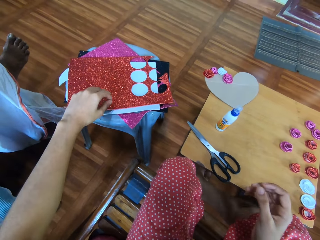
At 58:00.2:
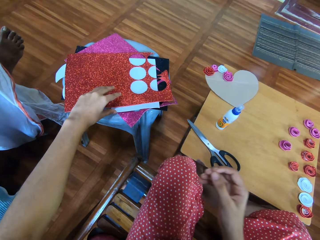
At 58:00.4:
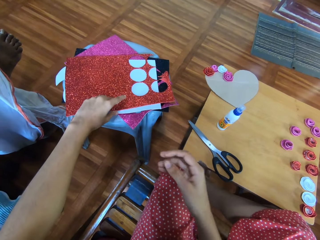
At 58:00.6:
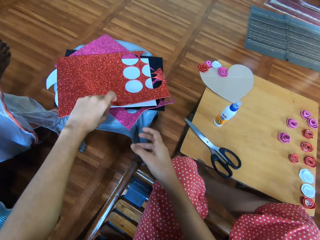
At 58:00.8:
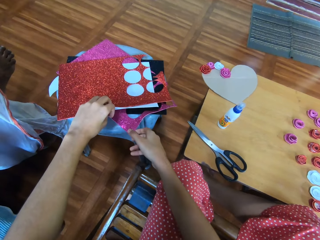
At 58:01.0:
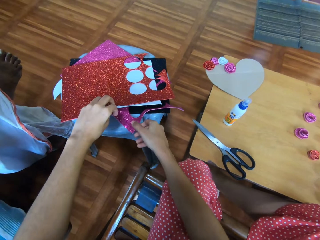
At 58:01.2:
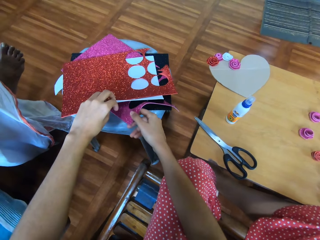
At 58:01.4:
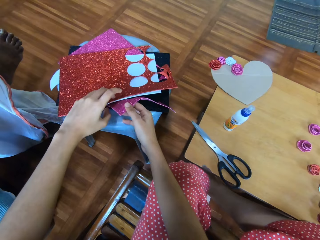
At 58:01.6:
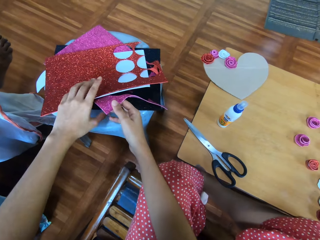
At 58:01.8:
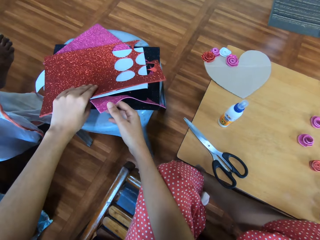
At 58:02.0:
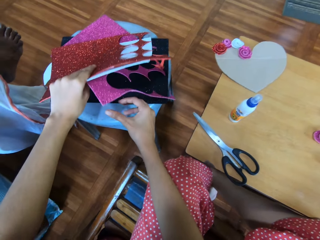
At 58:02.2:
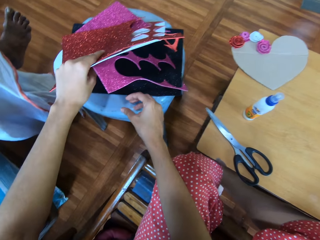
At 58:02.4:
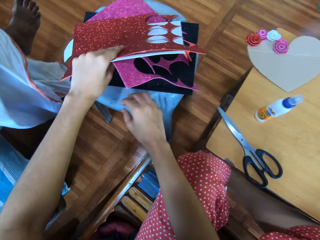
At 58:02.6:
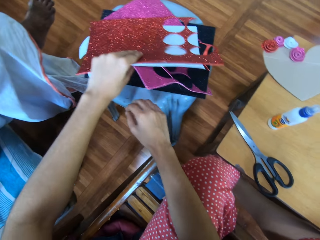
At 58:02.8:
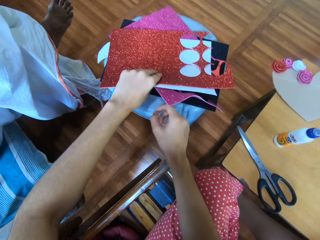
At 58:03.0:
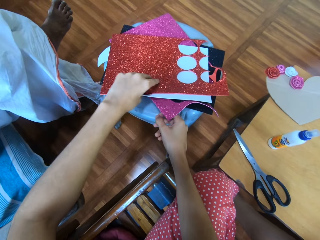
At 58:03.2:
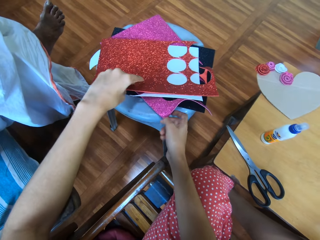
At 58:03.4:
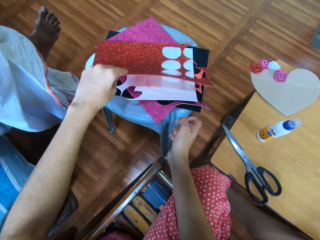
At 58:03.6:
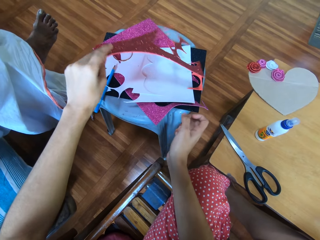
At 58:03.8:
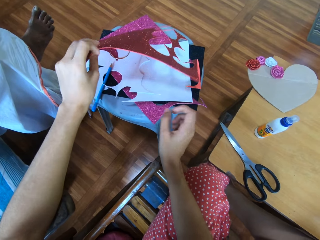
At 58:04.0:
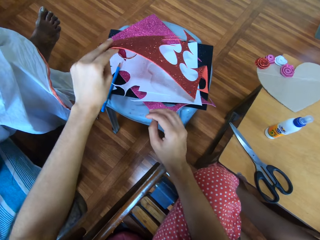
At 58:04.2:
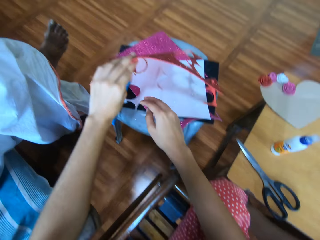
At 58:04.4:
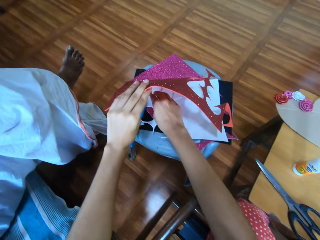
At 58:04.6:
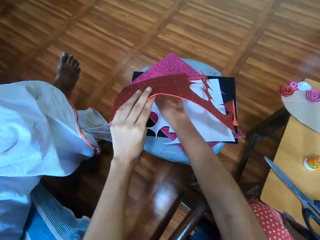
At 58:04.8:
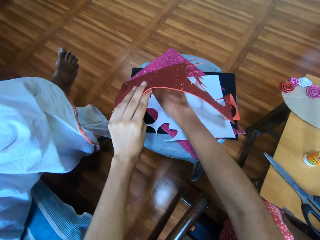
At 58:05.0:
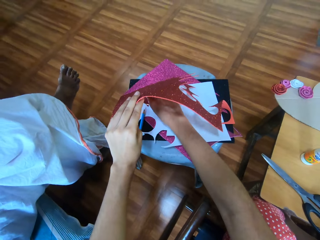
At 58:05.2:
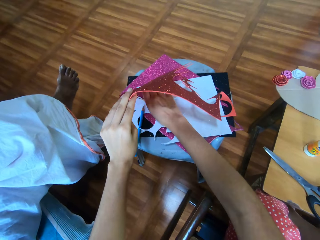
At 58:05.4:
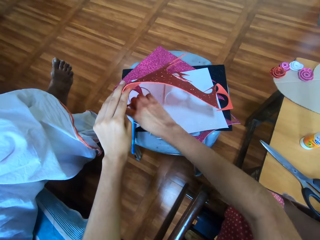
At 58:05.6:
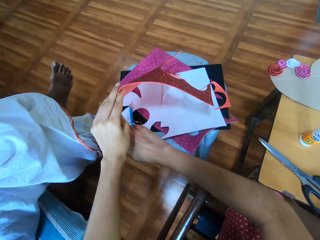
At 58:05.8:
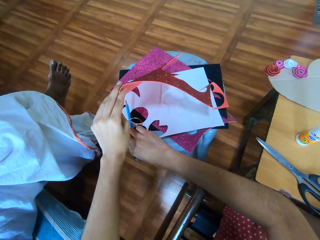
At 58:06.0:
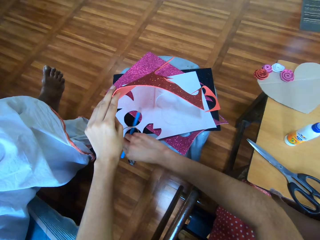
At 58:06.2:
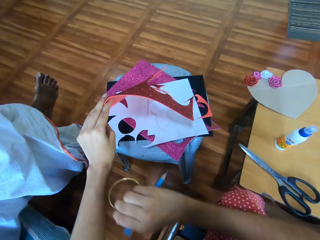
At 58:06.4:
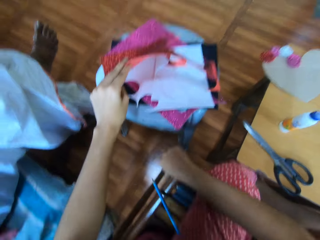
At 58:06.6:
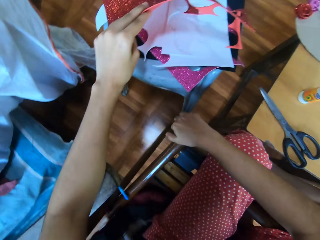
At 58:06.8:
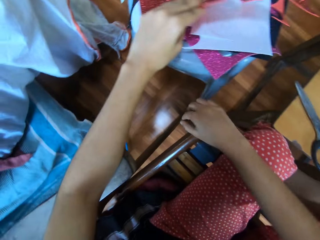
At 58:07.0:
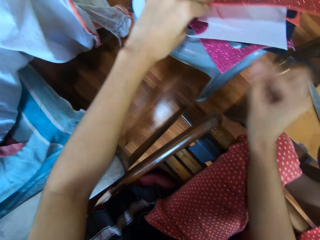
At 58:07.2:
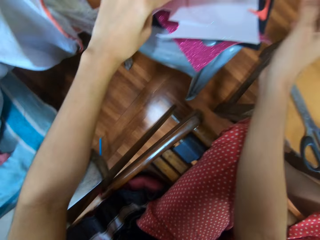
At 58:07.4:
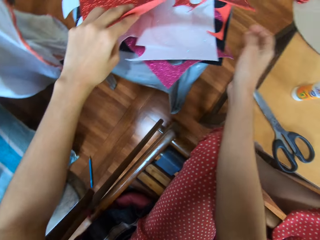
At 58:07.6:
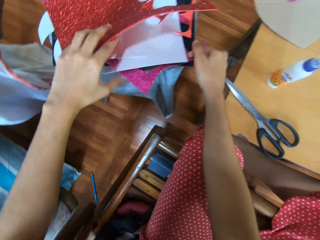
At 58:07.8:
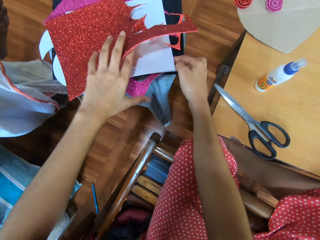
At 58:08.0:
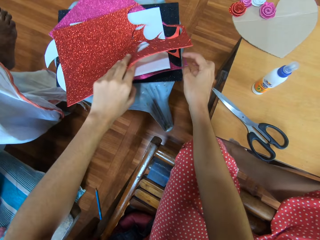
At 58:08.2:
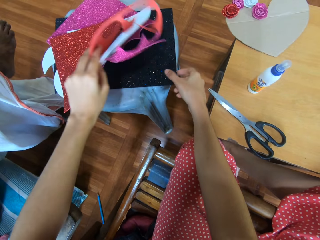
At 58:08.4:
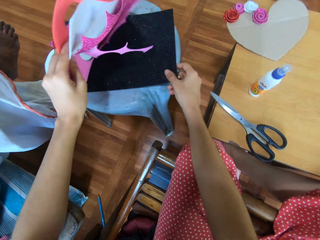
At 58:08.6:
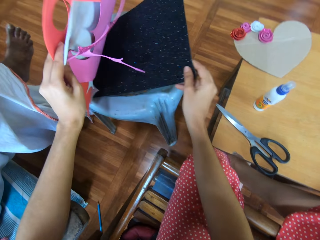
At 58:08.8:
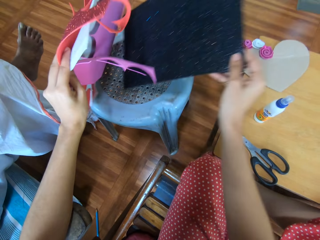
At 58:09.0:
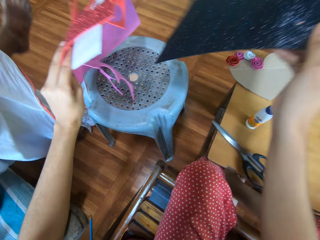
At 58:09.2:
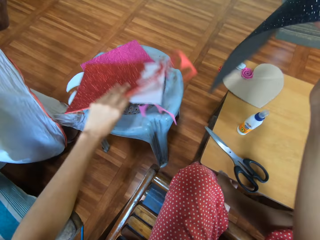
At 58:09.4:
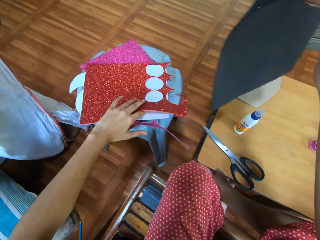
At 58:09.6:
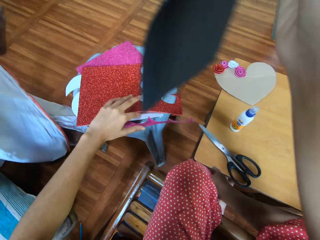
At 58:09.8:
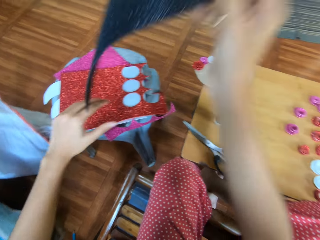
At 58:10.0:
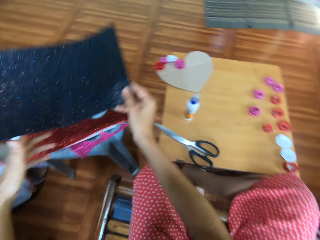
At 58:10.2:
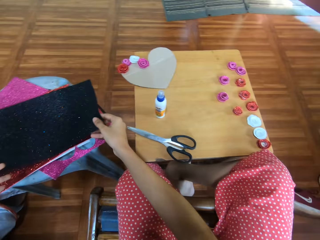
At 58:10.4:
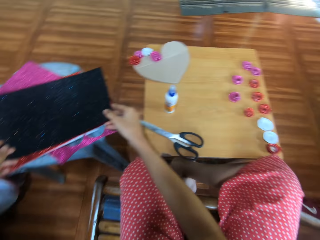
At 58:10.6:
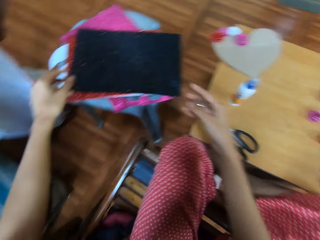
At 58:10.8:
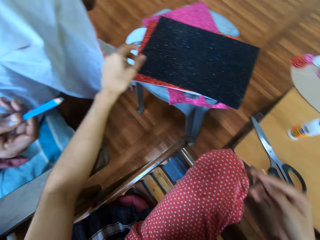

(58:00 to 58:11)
The camera wearer checks craft papers. They pick up a craft paper.

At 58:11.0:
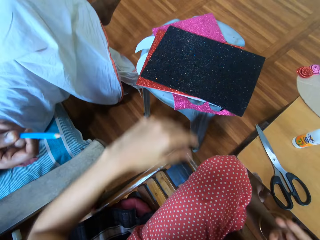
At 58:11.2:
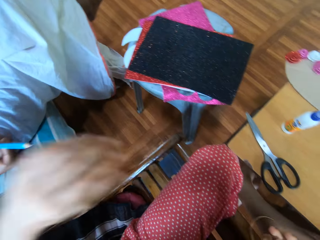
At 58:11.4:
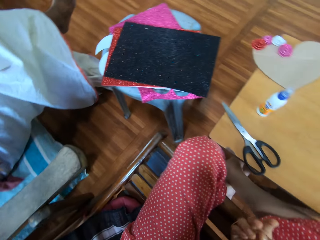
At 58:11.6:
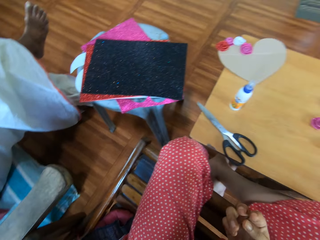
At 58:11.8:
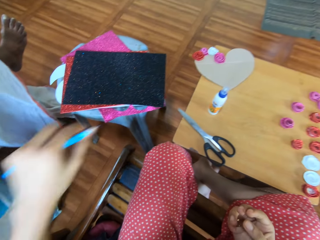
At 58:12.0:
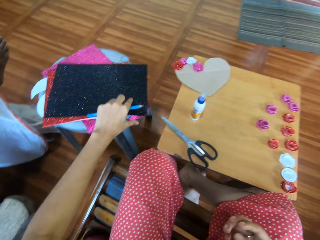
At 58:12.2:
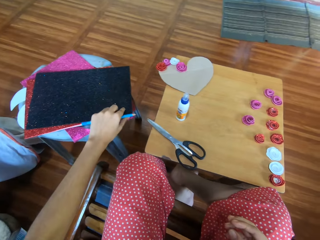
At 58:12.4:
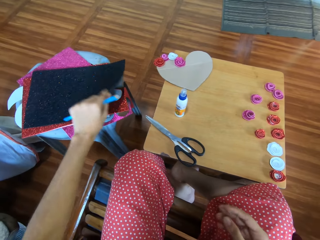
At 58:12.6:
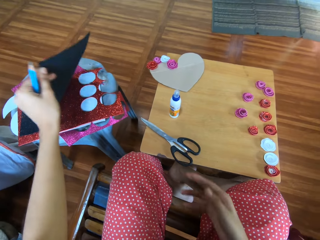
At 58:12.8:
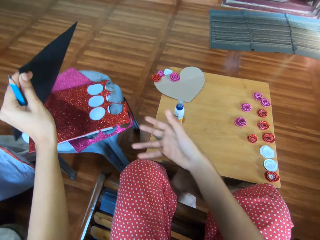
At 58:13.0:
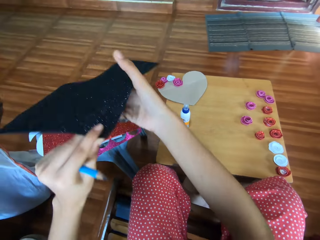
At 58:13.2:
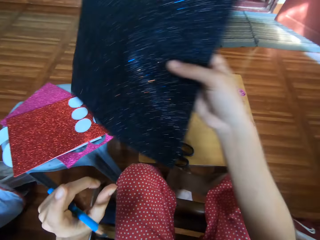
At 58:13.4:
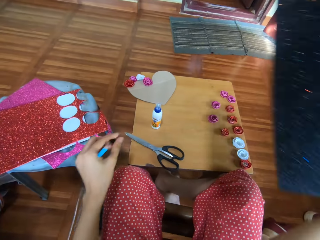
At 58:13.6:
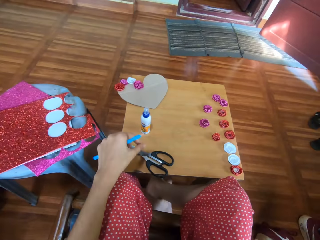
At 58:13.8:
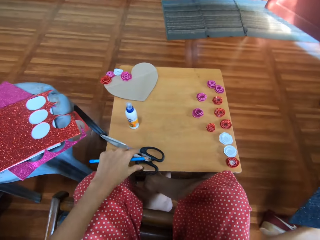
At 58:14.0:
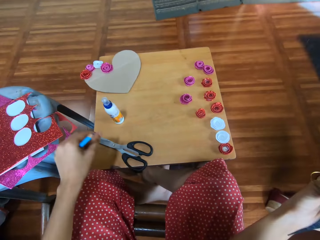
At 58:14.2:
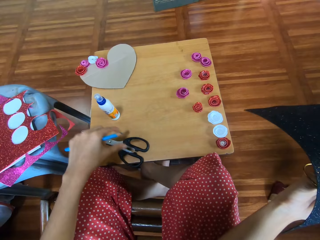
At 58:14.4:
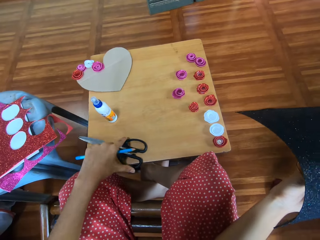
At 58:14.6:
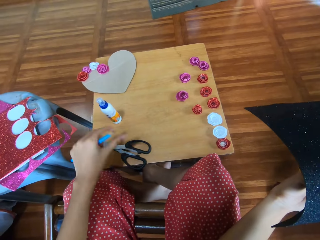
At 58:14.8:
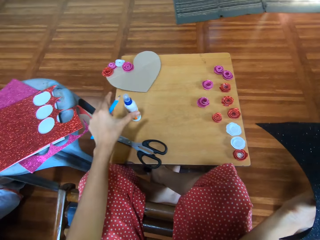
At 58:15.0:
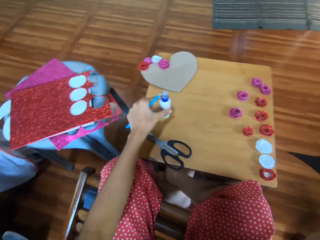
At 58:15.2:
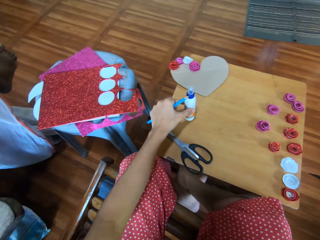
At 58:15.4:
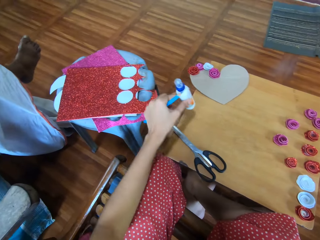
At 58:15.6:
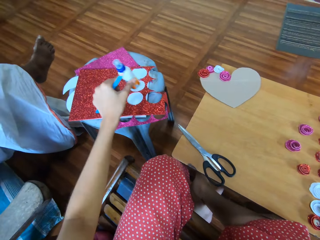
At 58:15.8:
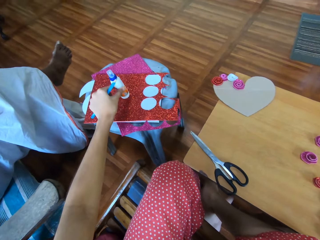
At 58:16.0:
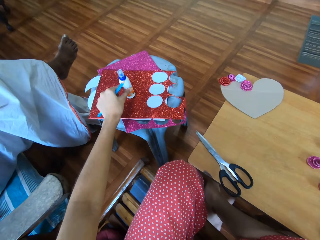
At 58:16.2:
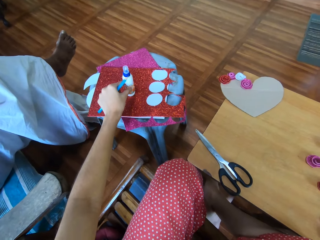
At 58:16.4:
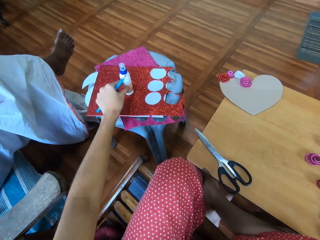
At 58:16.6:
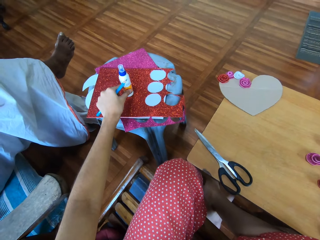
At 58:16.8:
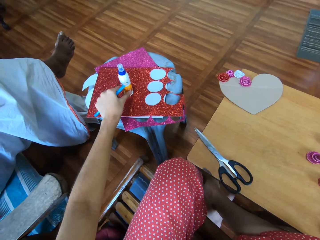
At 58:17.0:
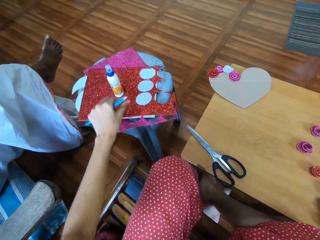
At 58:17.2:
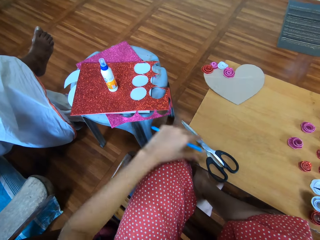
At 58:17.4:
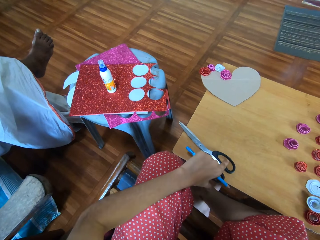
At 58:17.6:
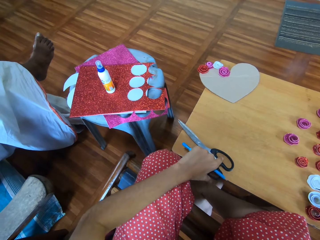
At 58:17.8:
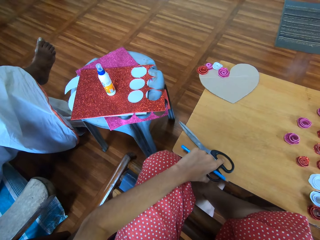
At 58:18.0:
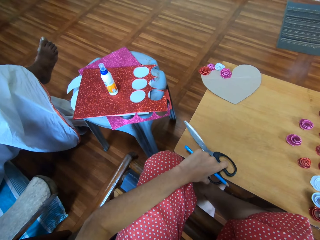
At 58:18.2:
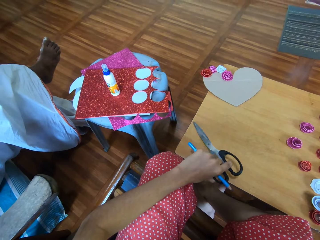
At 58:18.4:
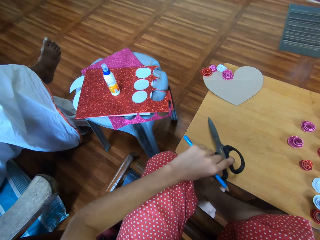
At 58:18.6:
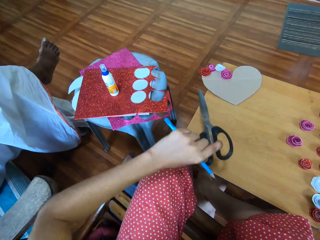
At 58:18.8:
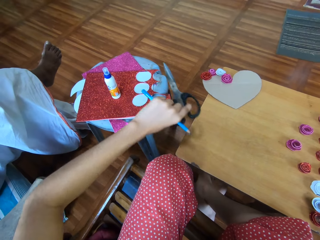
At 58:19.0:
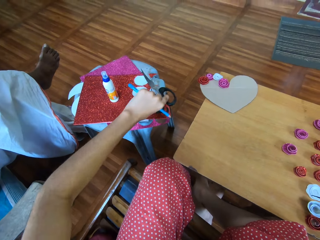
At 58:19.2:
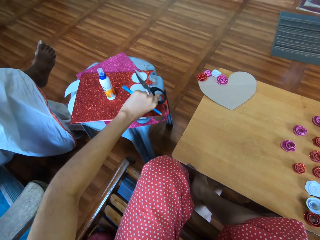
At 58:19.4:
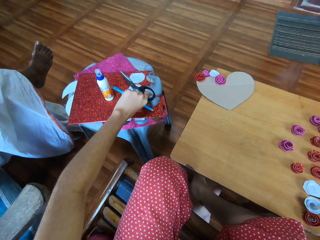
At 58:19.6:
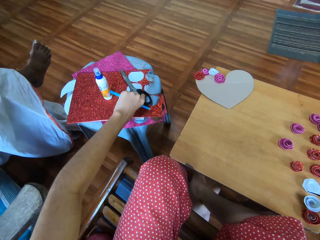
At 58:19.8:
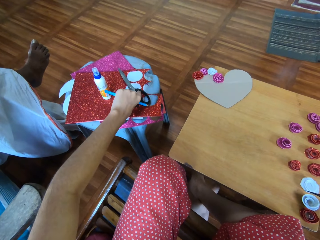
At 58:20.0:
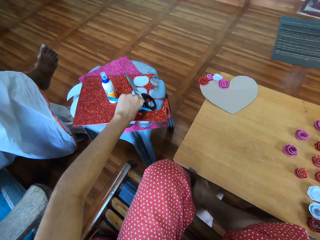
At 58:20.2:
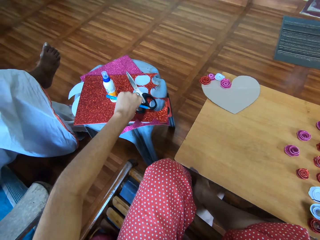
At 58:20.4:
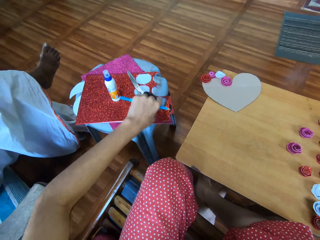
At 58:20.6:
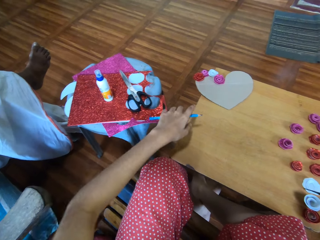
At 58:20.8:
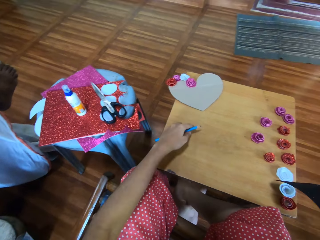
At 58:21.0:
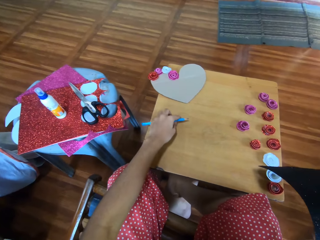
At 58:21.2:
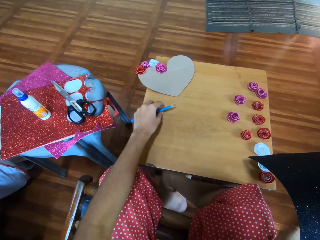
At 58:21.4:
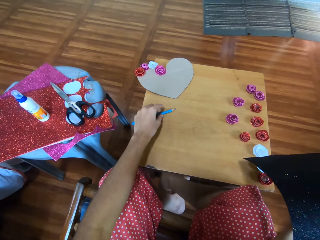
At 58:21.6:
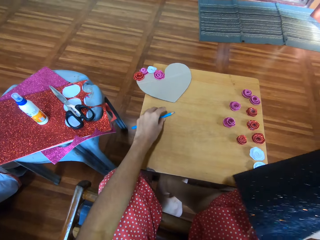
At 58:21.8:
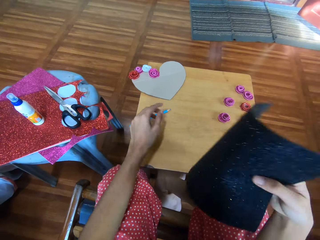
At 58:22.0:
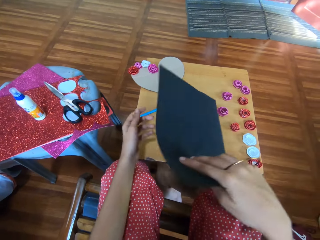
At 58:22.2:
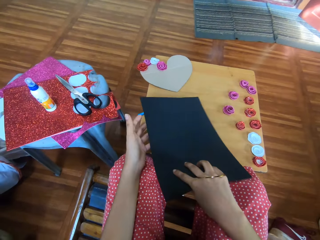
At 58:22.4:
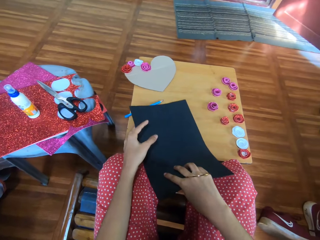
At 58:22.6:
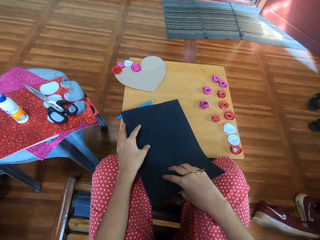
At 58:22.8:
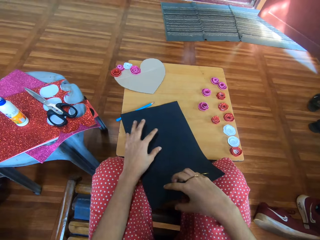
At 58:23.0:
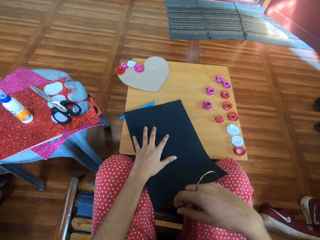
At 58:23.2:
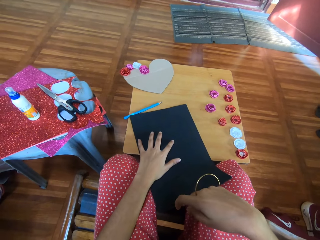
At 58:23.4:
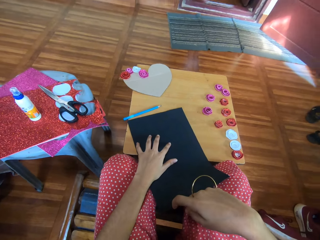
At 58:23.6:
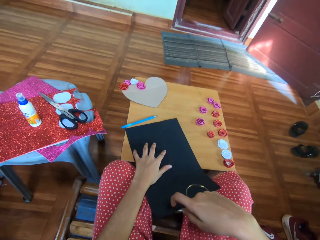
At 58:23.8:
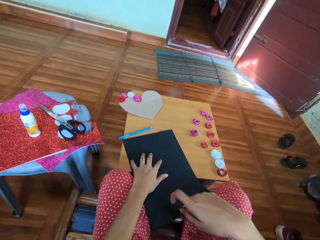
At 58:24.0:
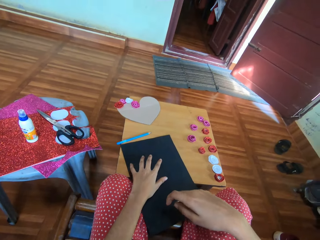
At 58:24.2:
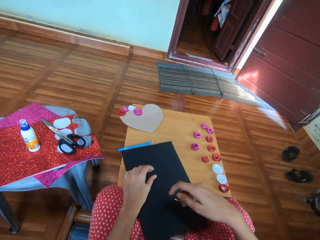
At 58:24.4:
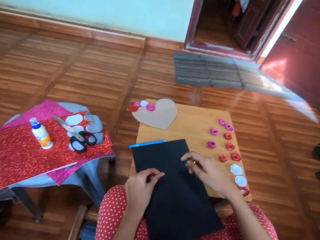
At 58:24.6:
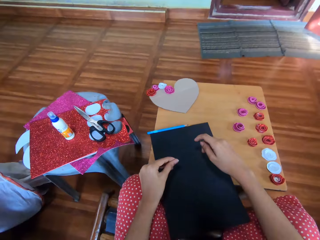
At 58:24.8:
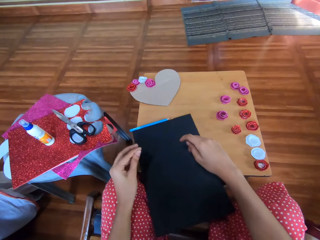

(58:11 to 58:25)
The camera wearer puts the craft paper down. They take a pen from a person. The camera wearer picks up the craft paper. They touch scissors, move super glue, put the scissors on the craft paper, and put the craft paper on the table.
